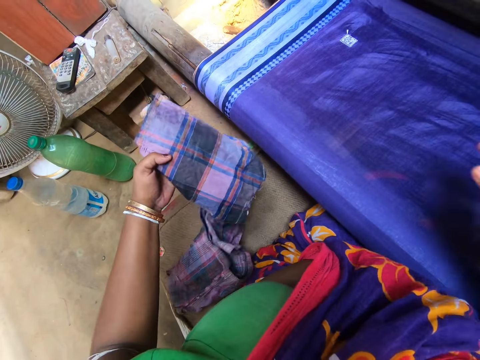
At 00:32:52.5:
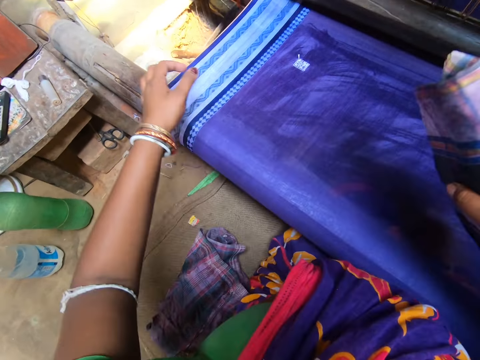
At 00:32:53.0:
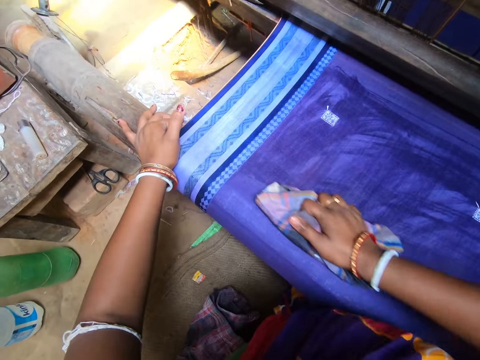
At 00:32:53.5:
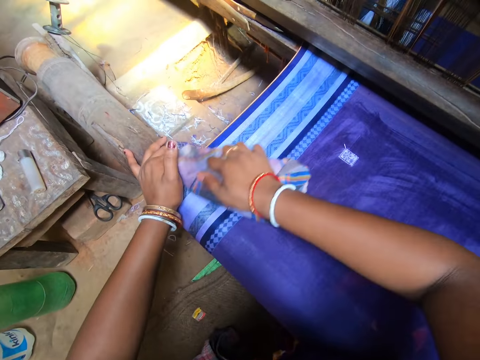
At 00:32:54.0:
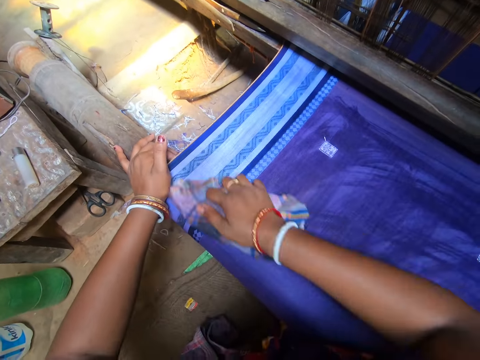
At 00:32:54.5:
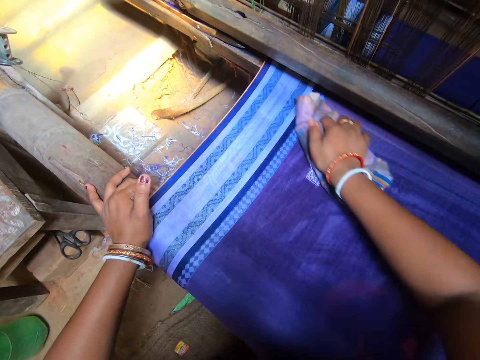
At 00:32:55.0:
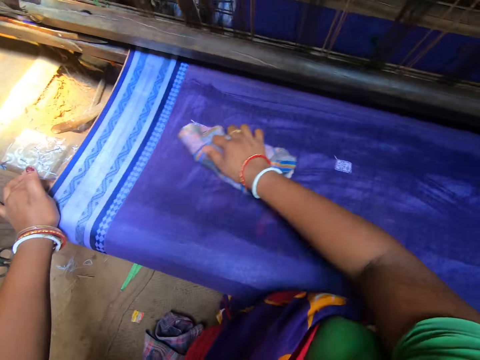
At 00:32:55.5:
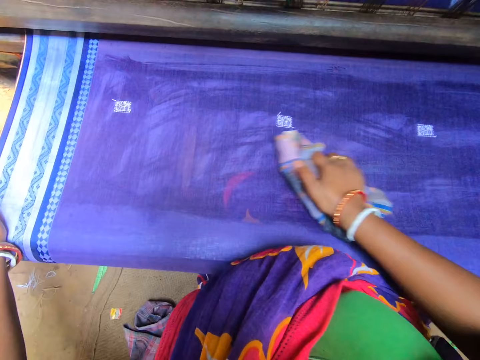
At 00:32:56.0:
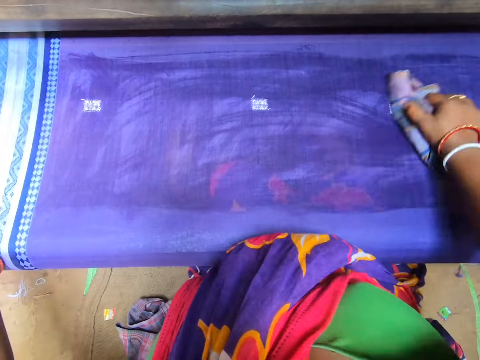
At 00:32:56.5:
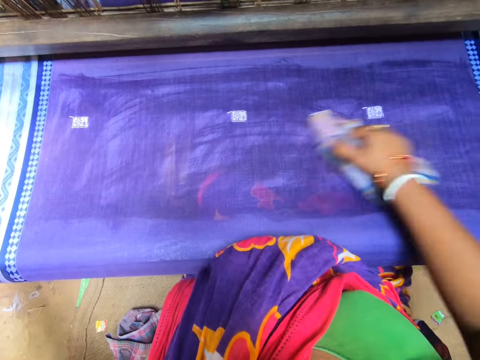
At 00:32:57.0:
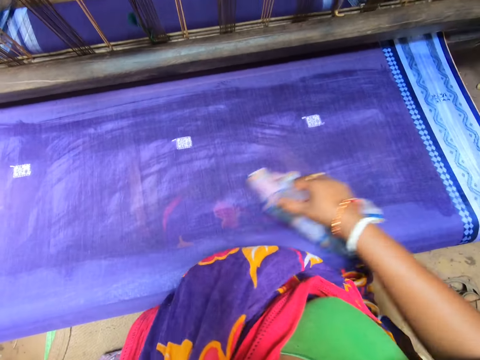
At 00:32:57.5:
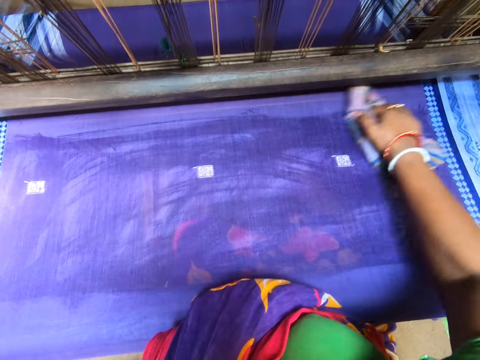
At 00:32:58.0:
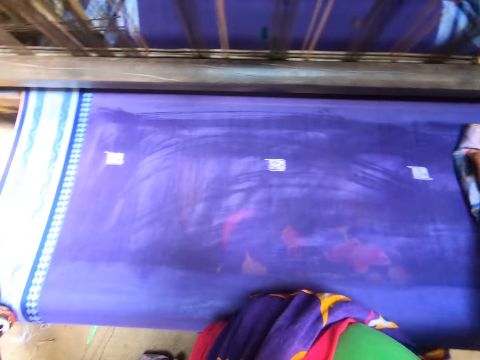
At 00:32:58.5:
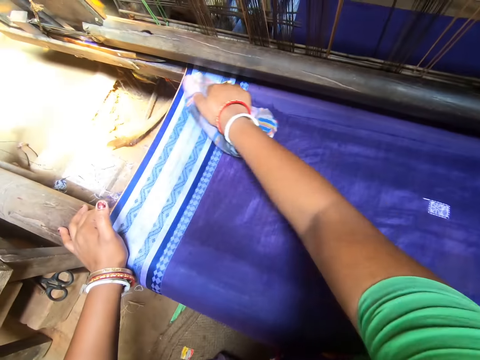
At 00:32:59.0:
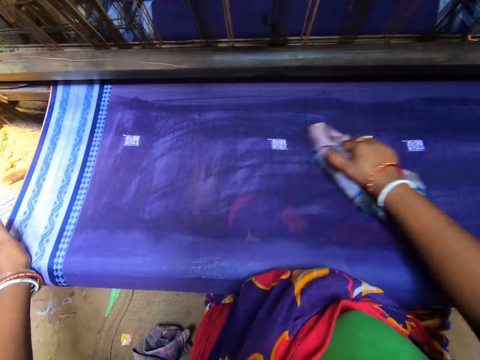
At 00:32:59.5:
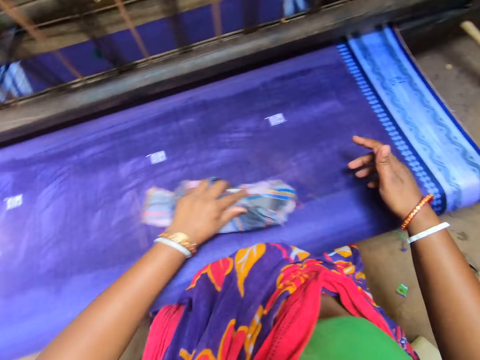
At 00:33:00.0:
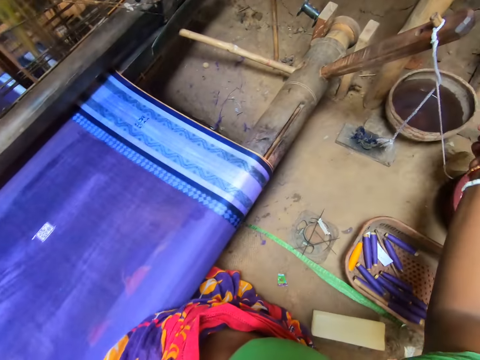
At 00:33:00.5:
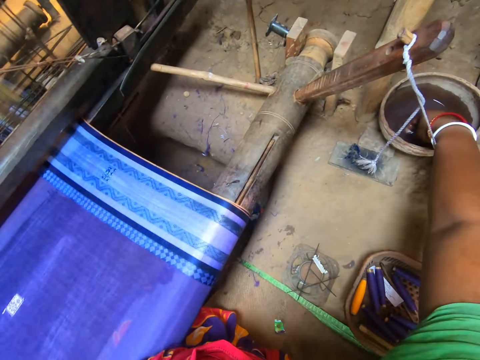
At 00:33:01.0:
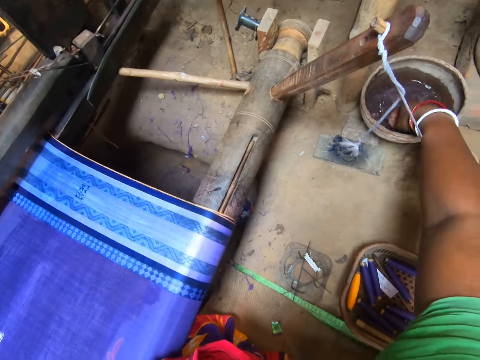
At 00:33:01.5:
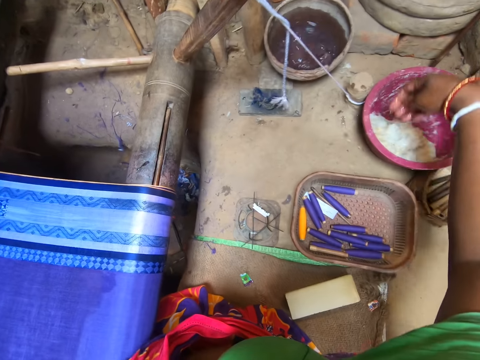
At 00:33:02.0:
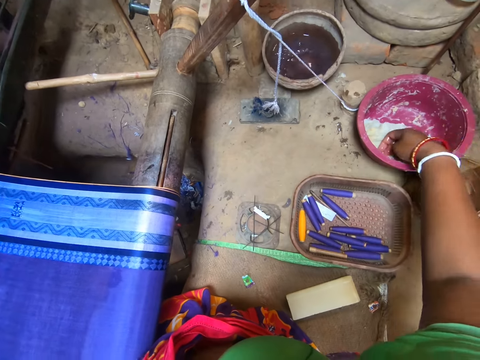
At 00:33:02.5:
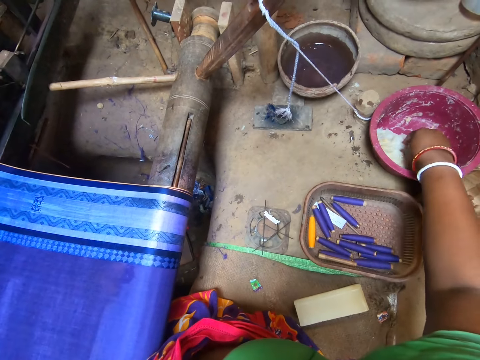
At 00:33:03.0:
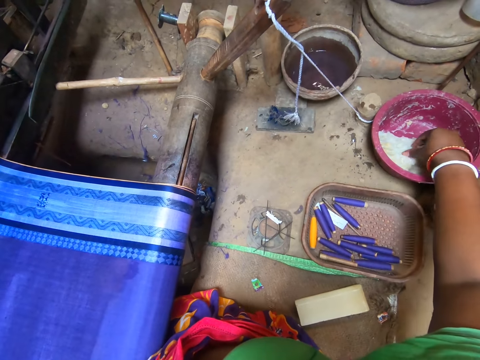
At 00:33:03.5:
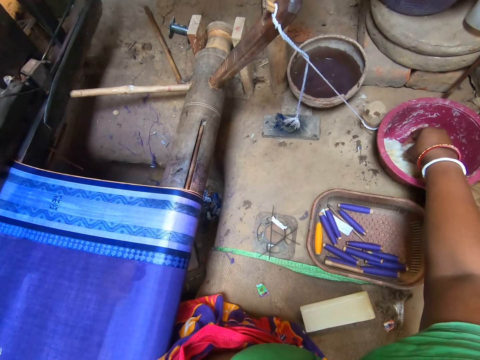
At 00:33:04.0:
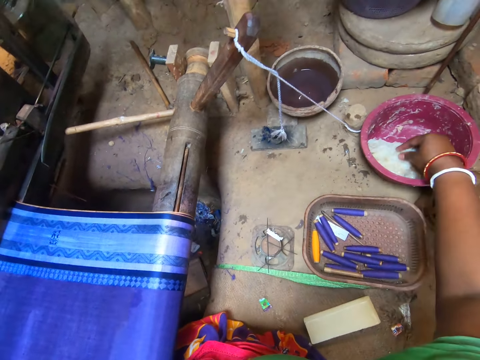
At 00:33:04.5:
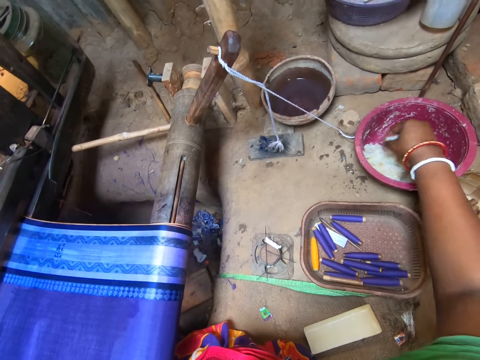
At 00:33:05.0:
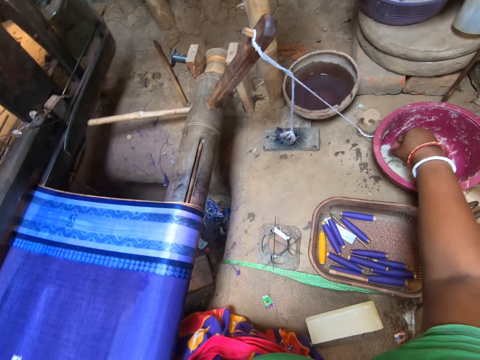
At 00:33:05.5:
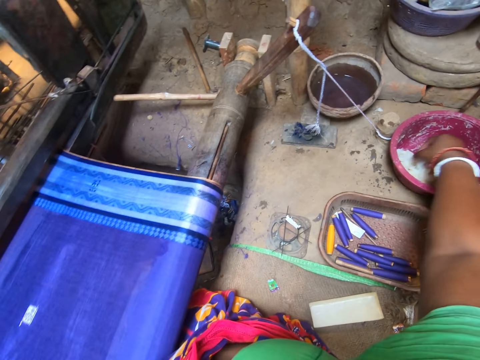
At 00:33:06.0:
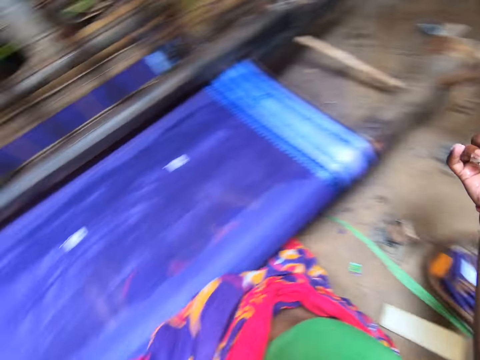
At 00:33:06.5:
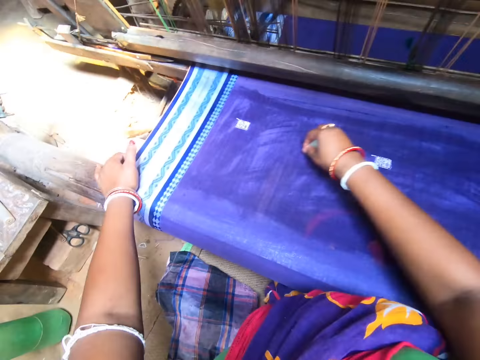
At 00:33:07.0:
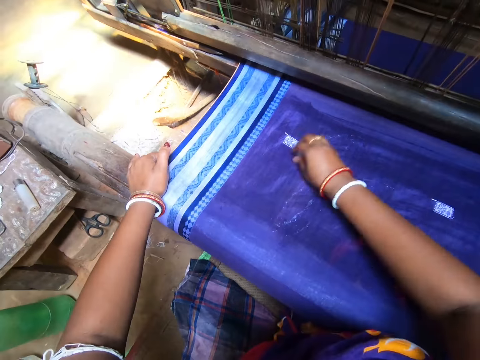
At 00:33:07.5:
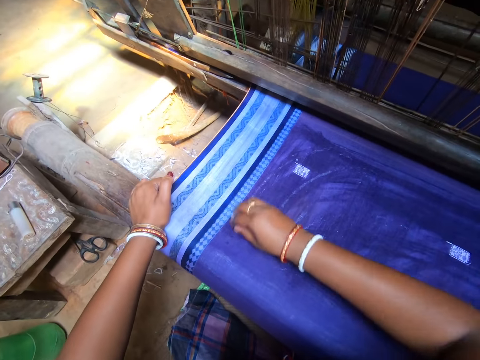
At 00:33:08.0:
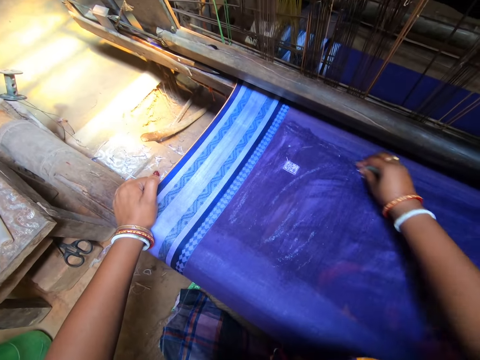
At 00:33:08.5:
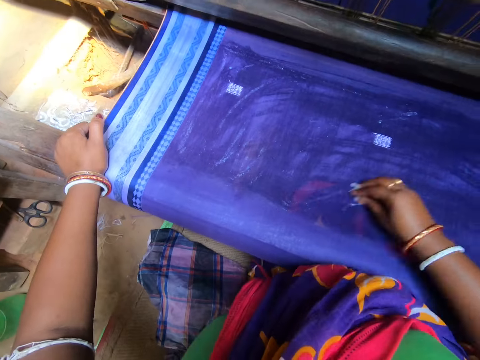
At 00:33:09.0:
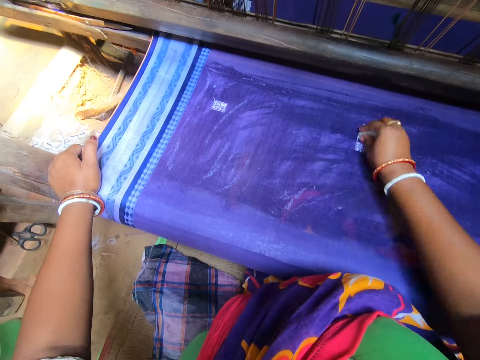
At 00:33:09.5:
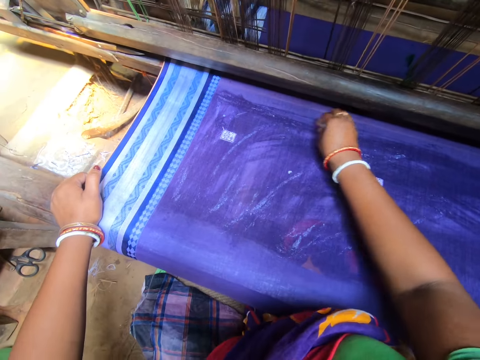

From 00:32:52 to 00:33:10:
The camera wearer passes the folded cloth from her left hand to her right hand. She wipes the cloth on the loom with the folded cloth in her right hand. She passes the folded cloth from her right hand to her left hand. She washes her right hand in a bowl of water on the ground. She takes some starch from a bowl of starch on the ground with her right hand. She rubs the starch in her right hand on the cloth on the loom.

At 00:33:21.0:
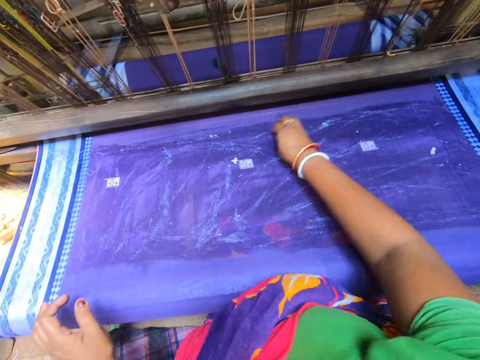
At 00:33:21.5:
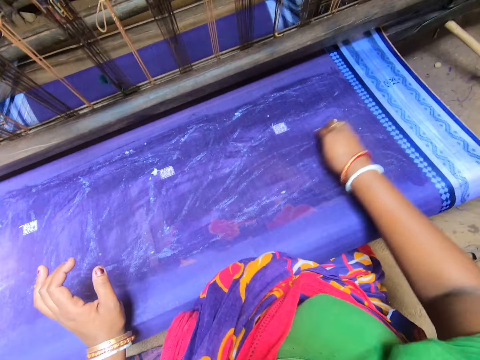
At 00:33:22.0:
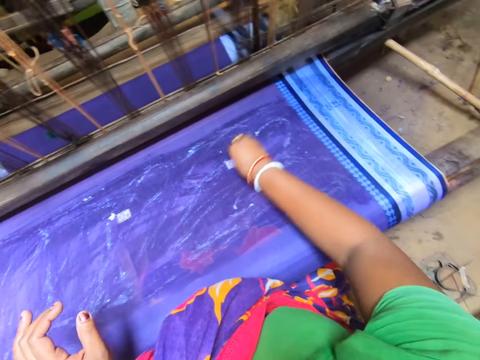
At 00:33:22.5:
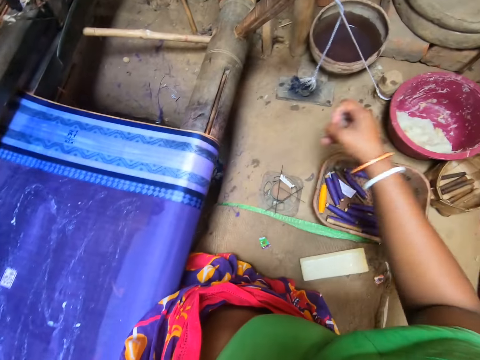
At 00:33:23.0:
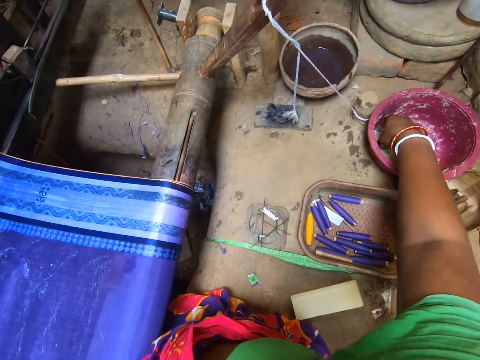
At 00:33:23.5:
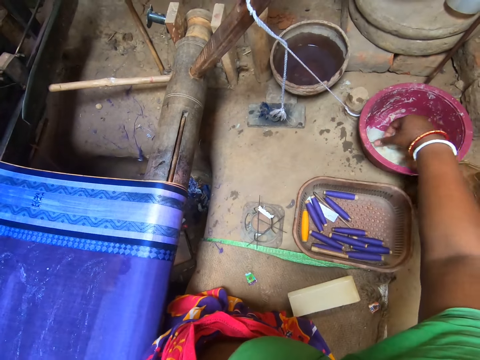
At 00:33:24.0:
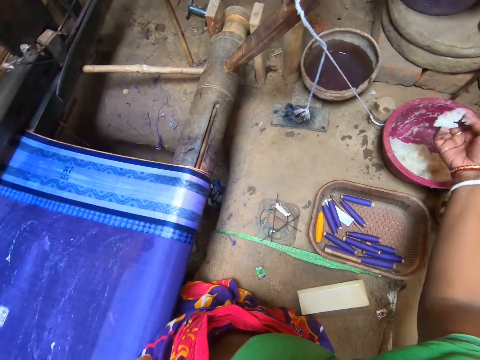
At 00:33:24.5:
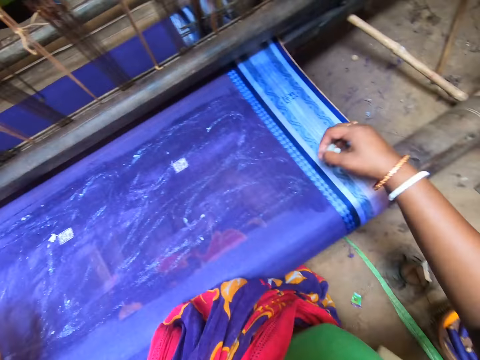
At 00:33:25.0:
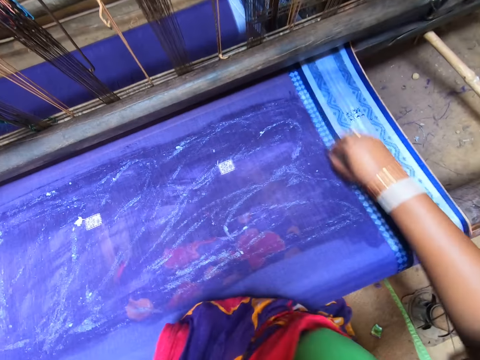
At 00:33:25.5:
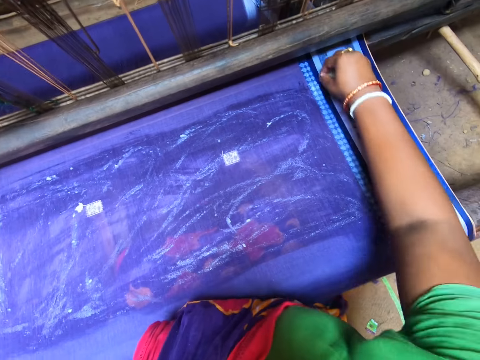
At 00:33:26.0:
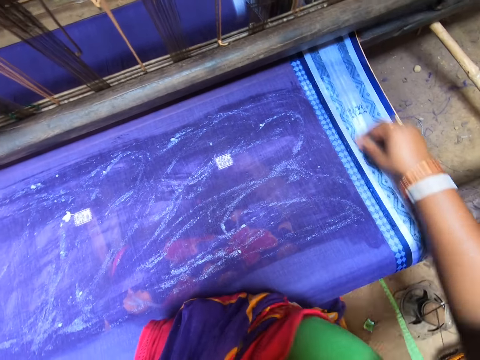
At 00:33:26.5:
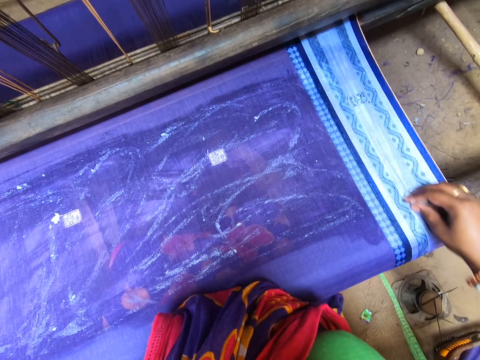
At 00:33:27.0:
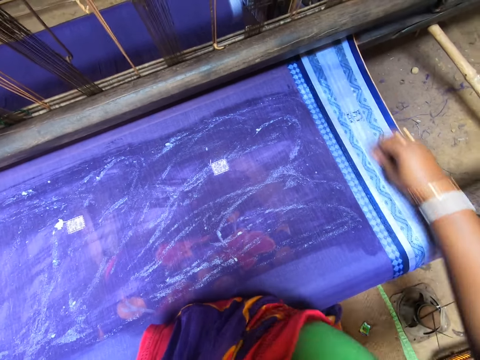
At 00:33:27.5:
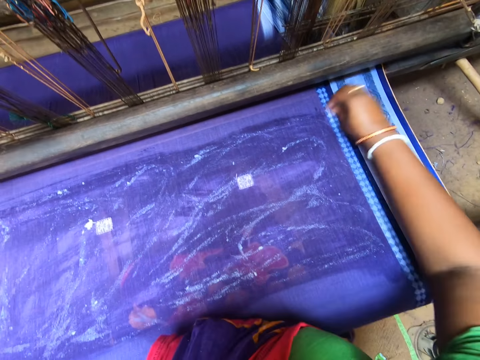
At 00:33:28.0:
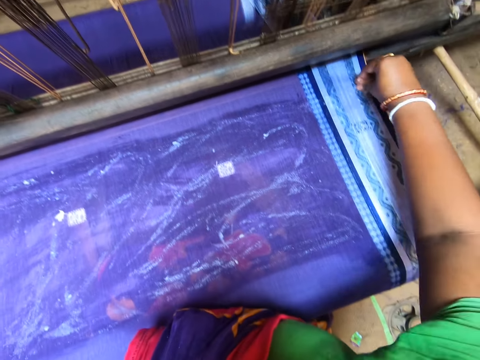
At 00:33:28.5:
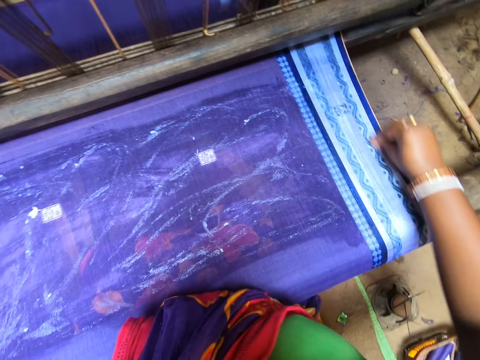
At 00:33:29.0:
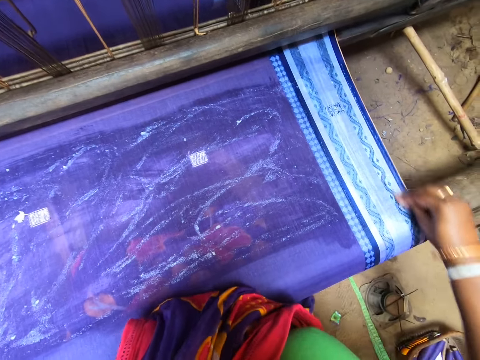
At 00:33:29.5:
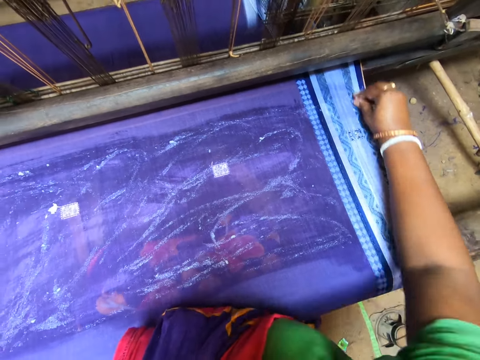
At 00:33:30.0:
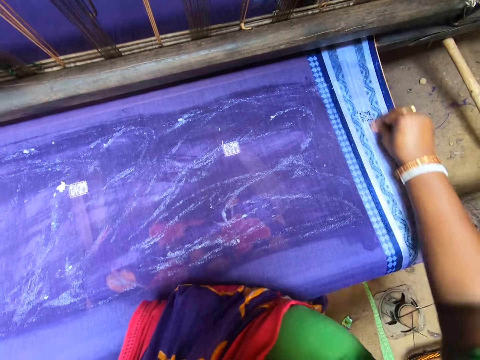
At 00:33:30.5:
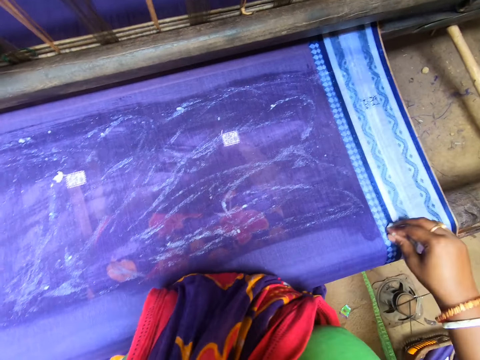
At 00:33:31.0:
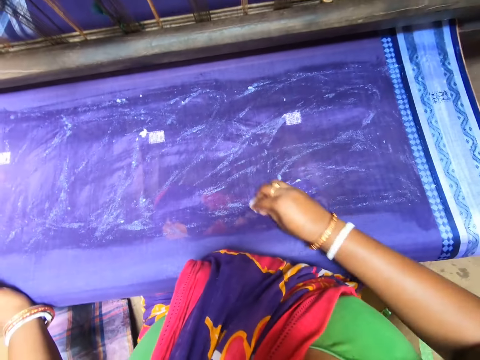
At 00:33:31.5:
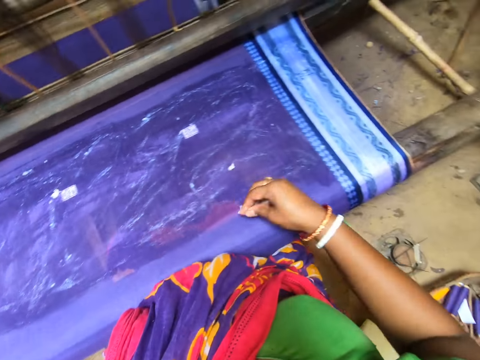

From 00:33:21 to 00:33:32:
The camera wearer takes some starch from the bowl of starch on the ground with her right hand. She rubs the starch in her right hand on the cloth on the loom.
